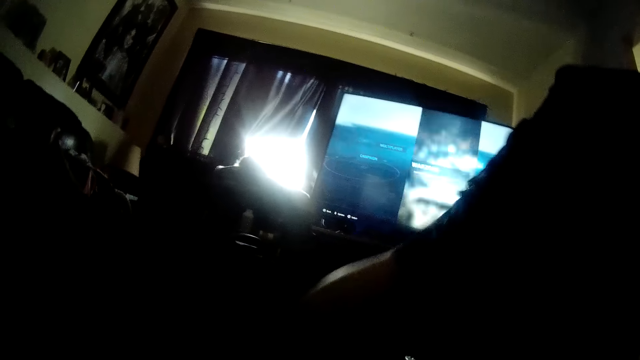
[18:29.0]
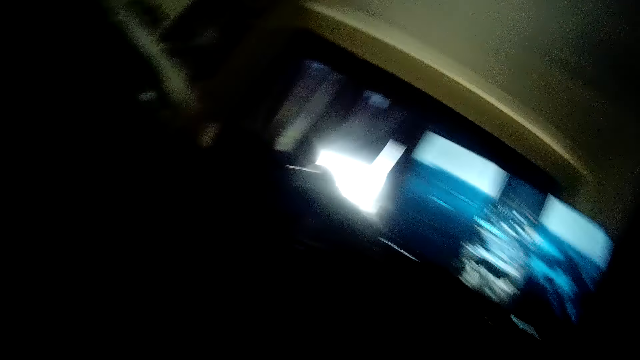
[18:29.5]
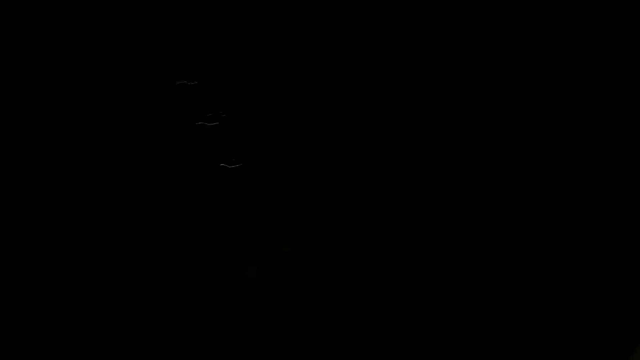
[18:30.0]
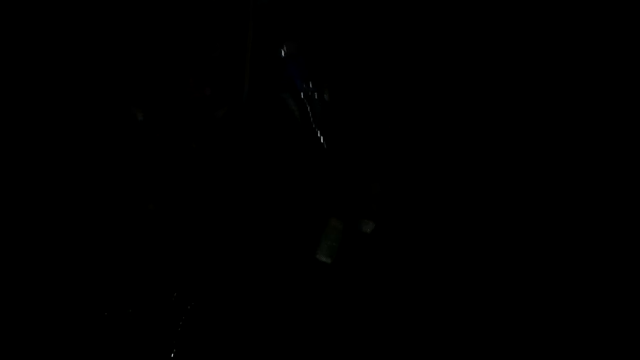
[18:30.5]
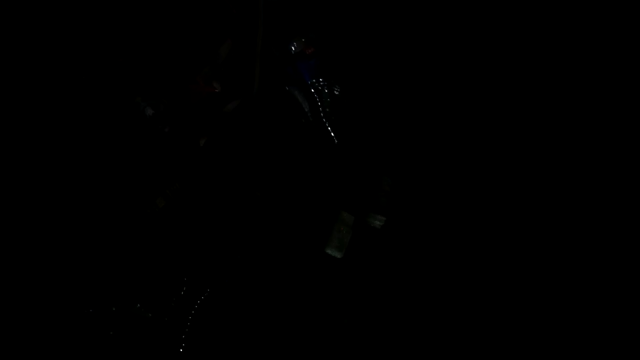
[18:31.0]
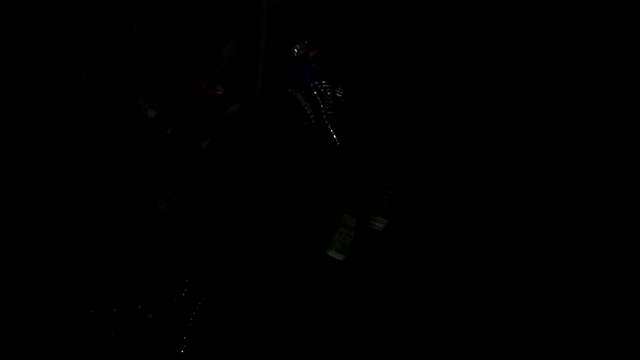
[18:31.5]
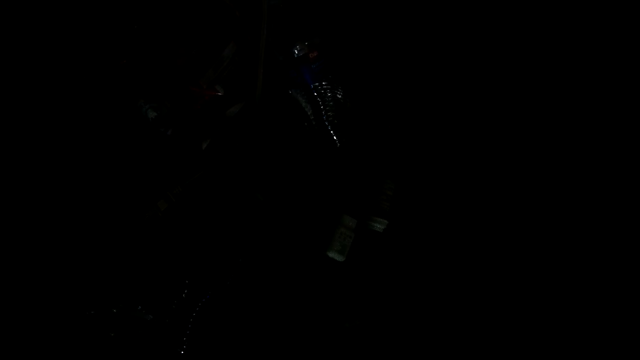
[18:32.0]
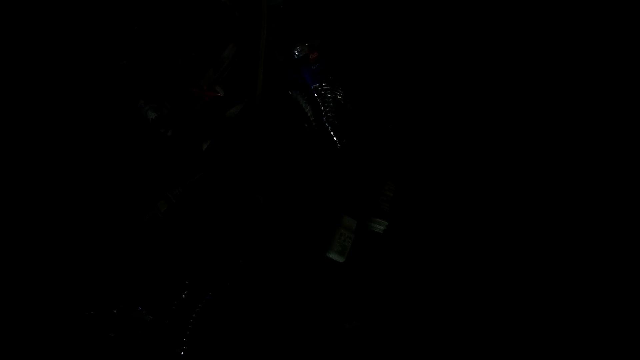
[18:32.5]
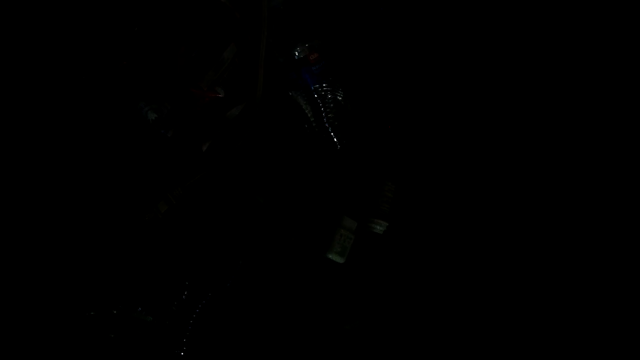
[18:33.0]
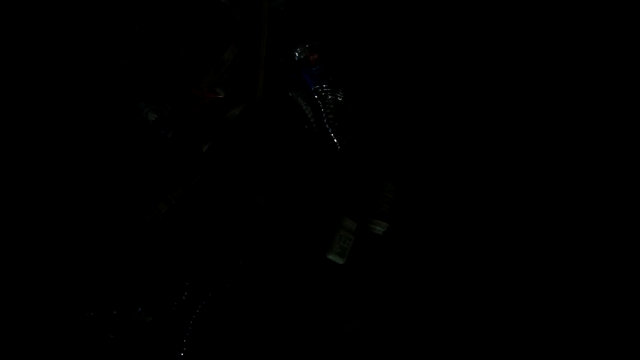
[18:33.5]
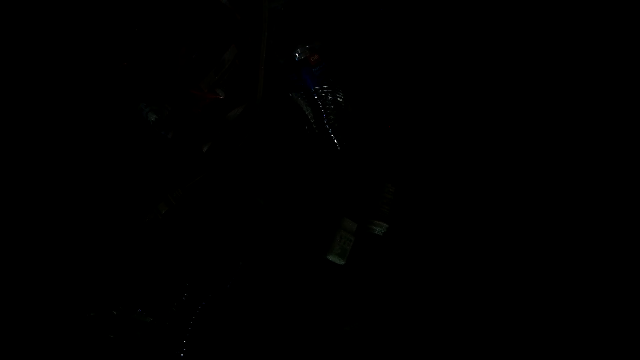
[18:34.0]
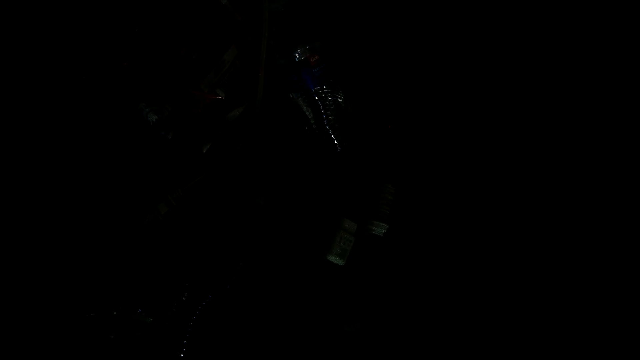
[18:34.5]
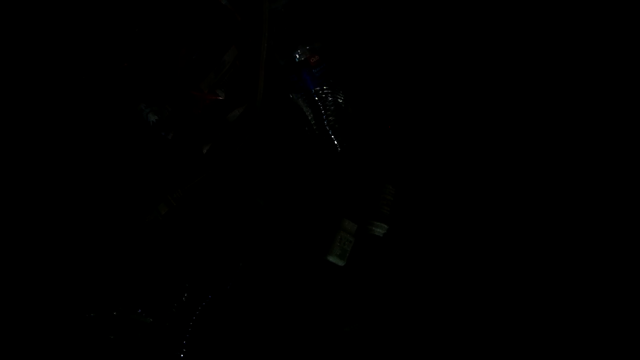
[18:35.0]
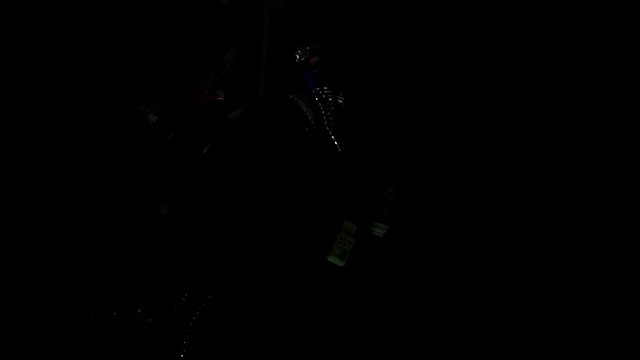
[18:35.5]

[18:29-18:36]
The camera wearer walks away. They put the camera down.

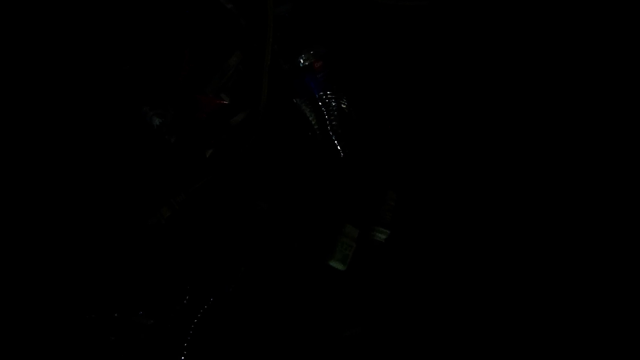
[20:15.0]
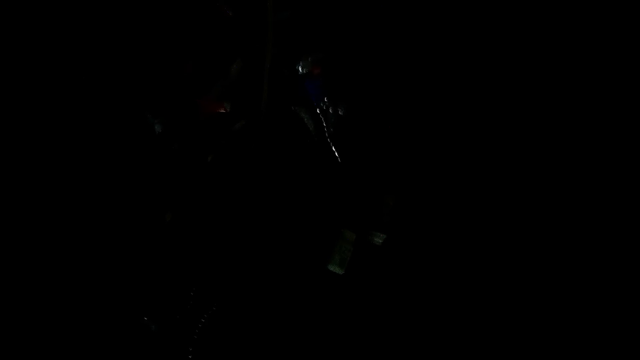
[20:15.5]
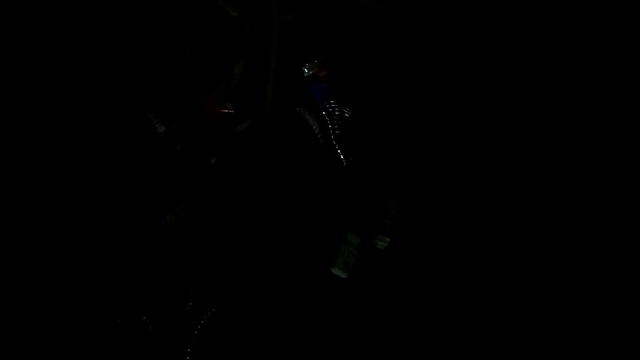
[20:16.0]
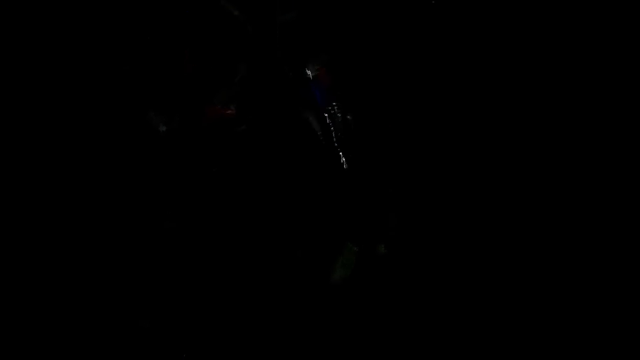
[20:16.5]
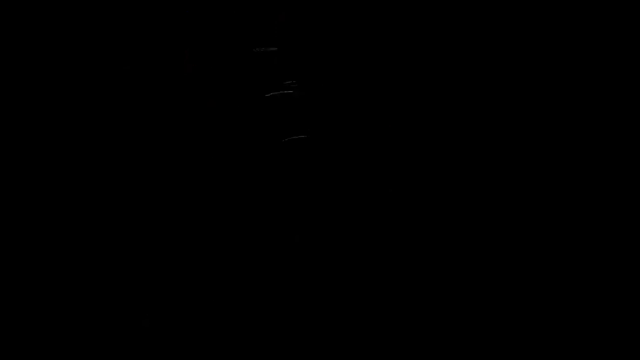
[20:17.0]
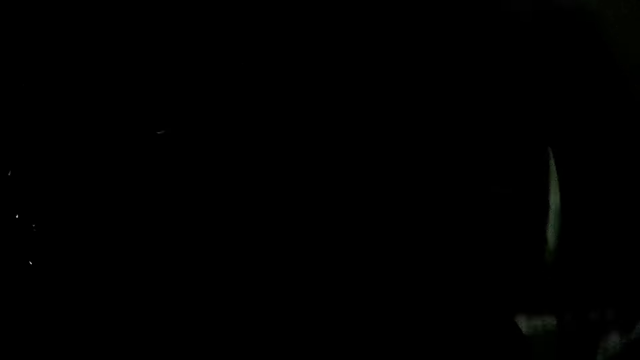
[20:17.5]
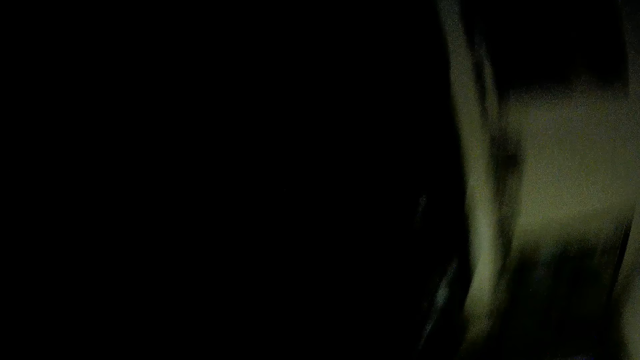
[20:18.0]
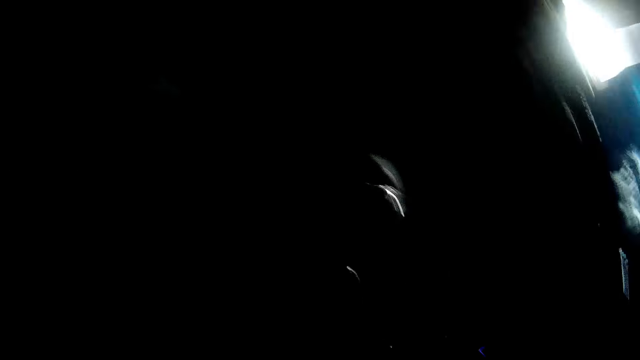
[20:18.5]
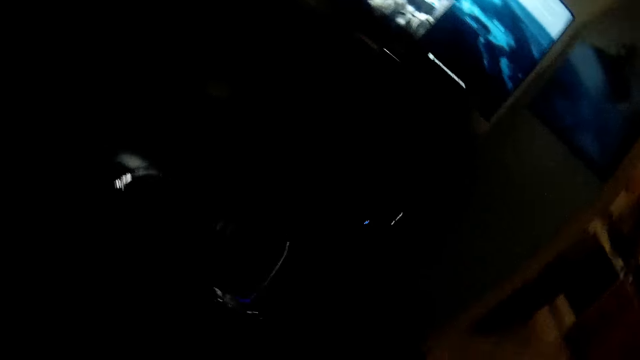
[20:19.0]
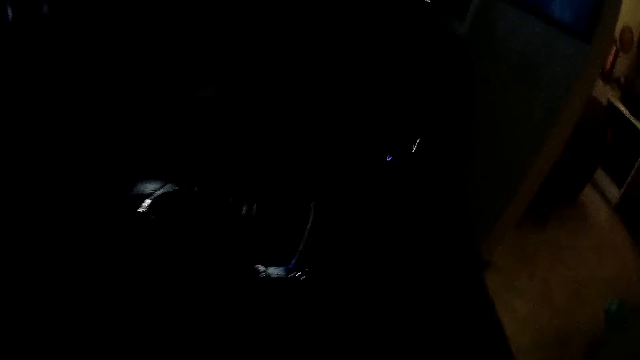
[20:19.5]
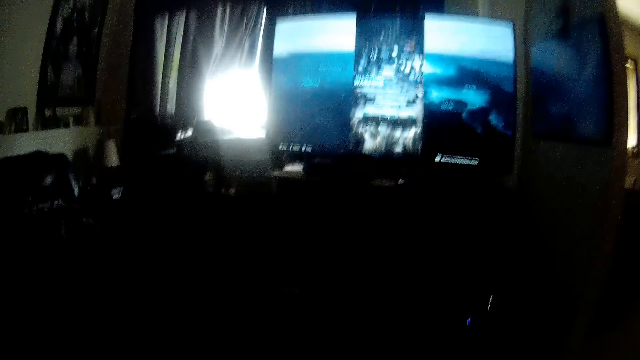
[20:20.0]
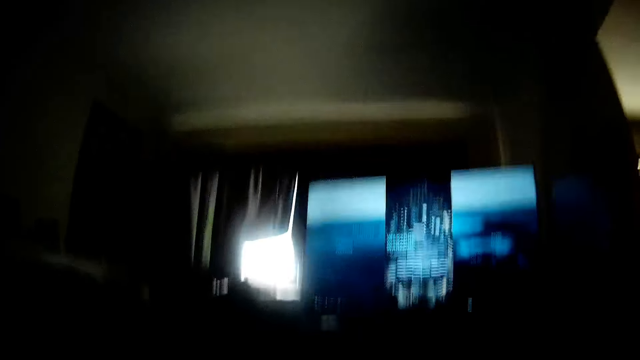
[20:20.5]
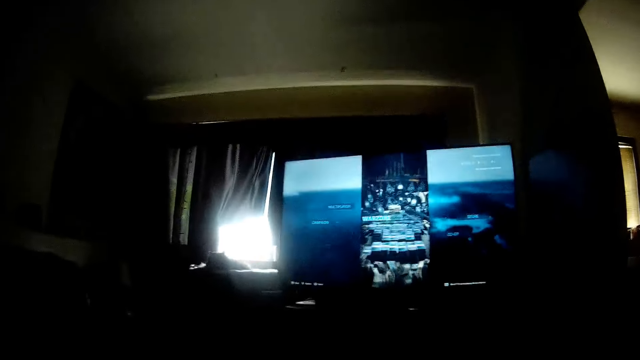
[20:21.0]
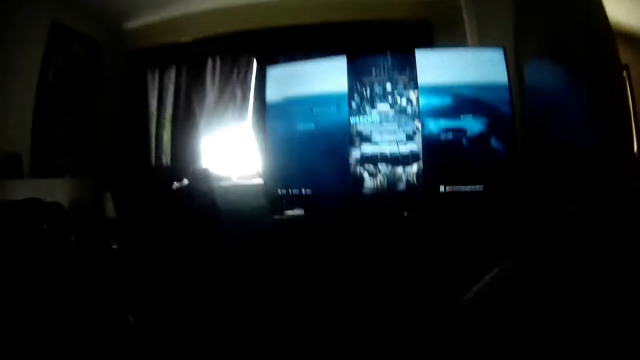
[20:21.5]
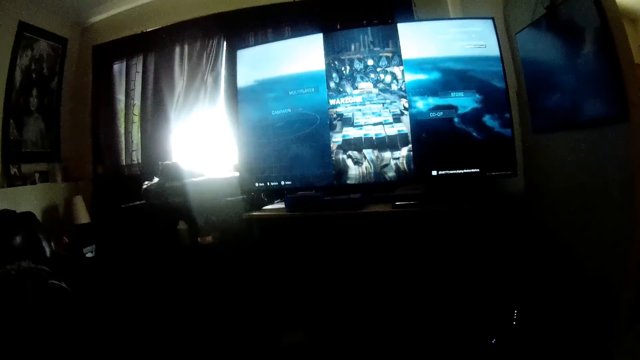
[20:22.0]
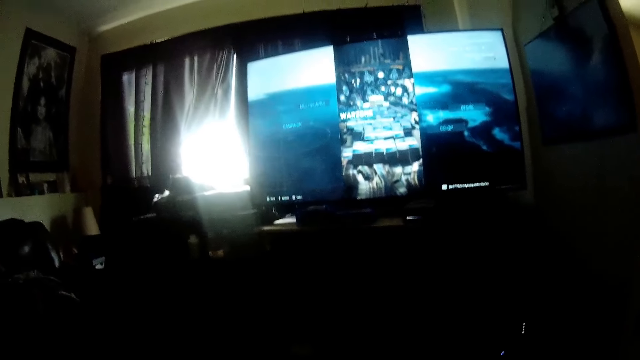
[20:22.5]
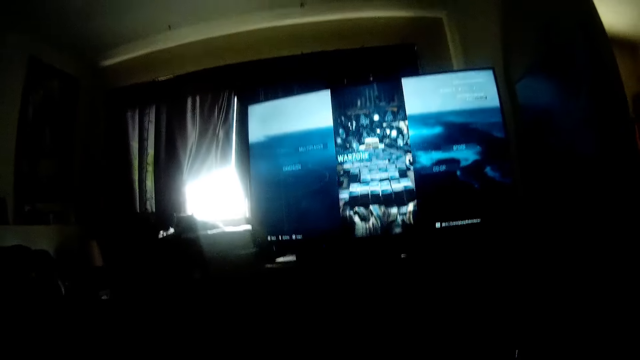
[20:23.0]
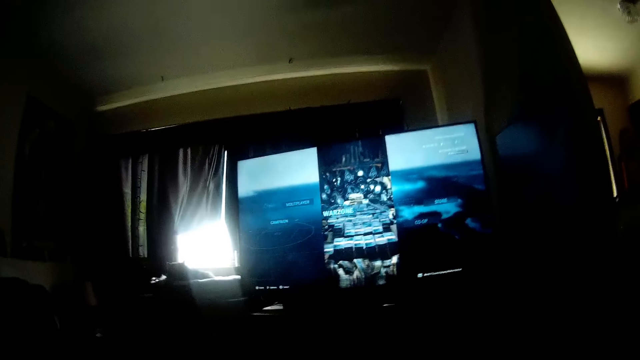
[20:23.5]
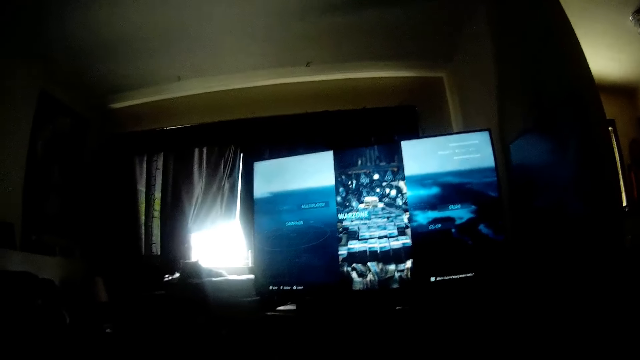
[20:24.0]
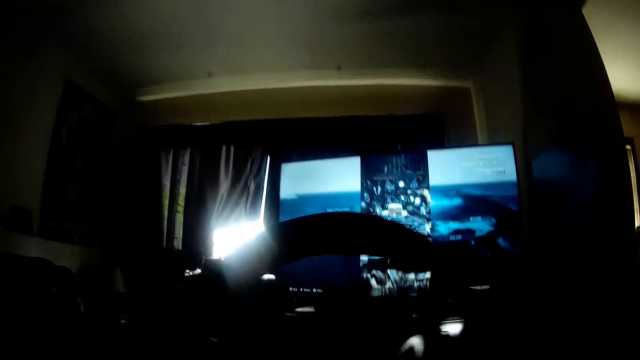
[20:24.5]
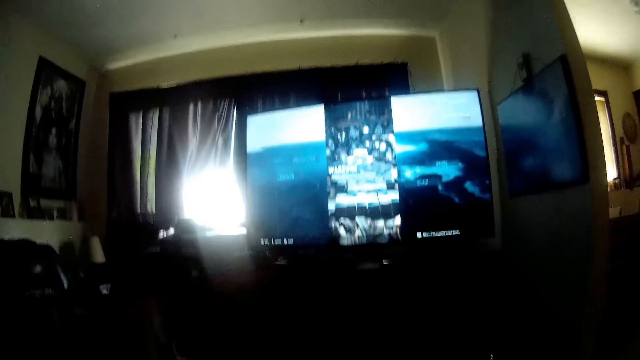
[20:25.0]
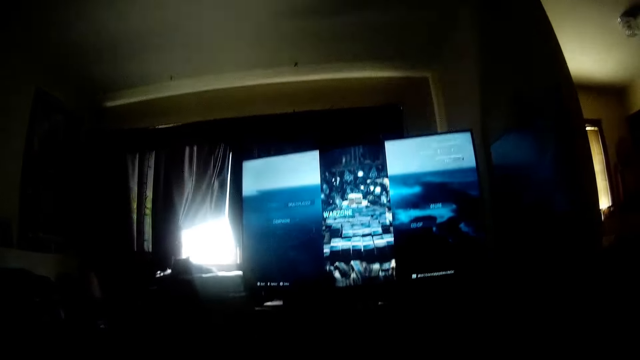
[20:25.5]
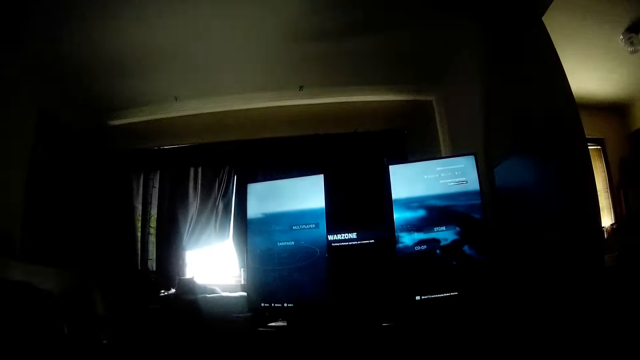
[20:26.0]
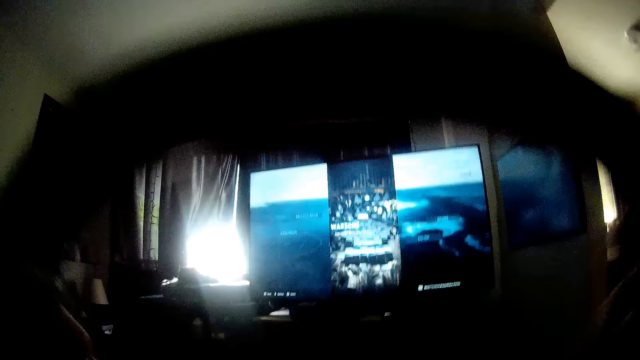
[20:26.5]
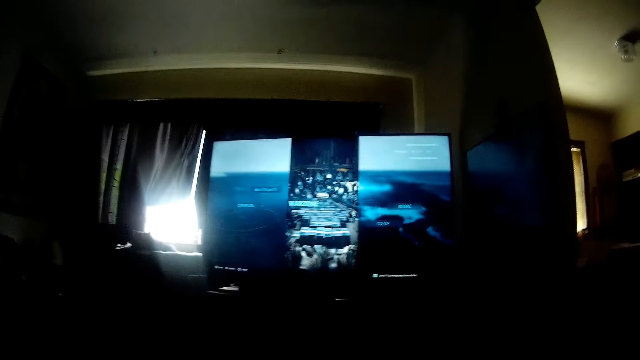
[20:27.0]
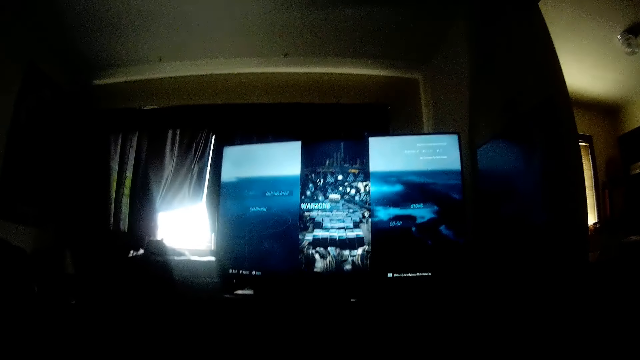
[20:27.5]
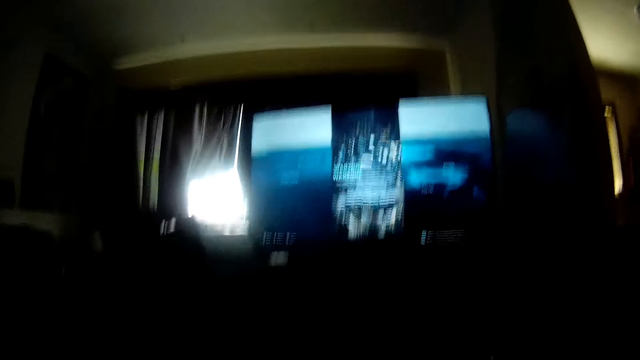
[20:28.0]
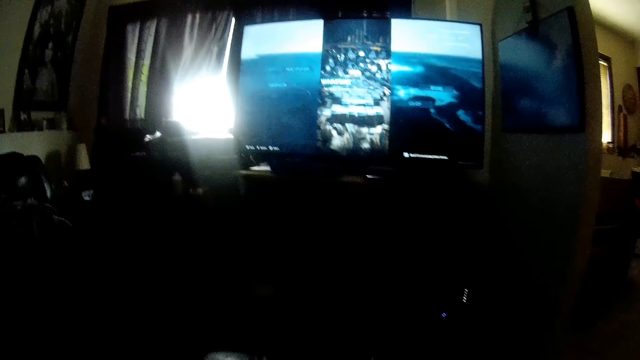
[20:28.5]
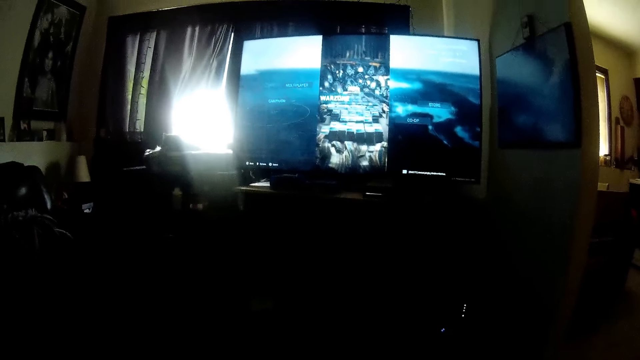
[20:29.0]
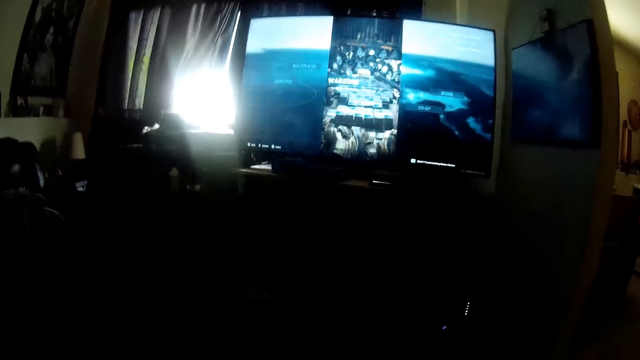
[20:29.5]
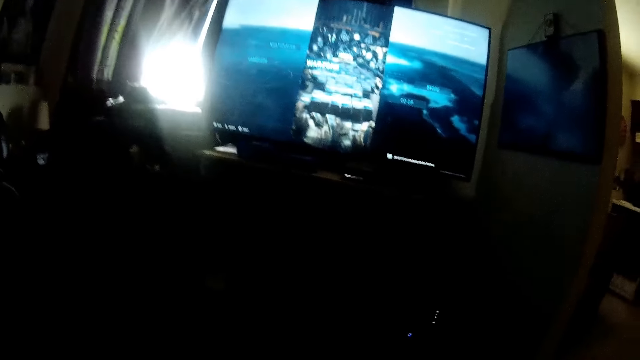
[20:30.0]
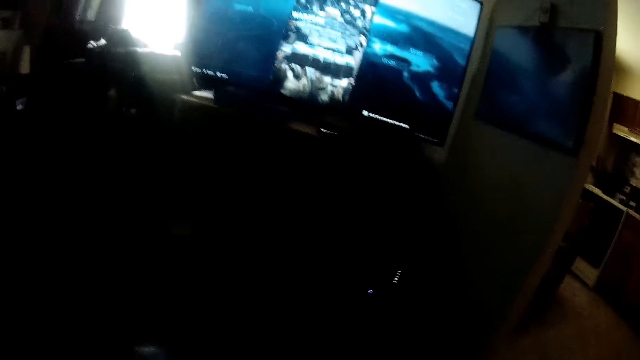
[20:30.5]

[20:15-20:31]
The camera wearer talks. He puts on the camera. He sits down. He holds a headset with his hands. He wears the headset.
